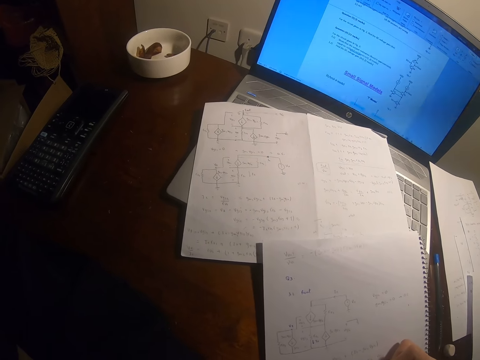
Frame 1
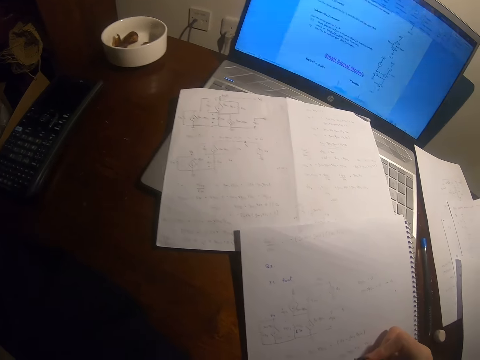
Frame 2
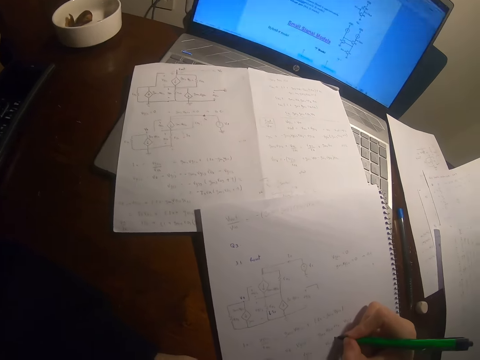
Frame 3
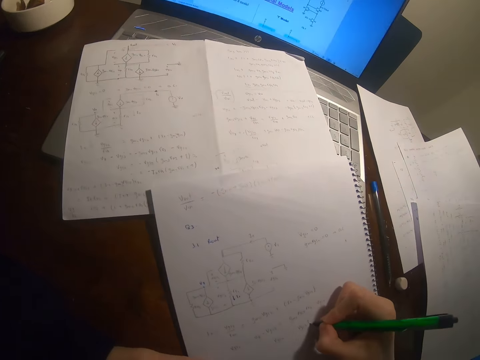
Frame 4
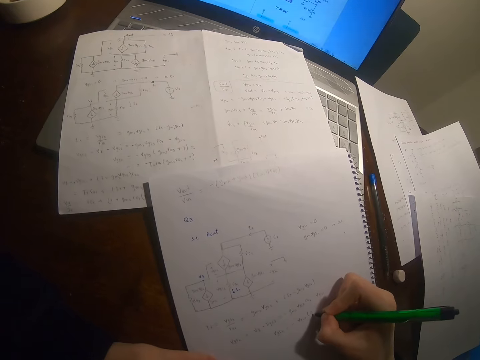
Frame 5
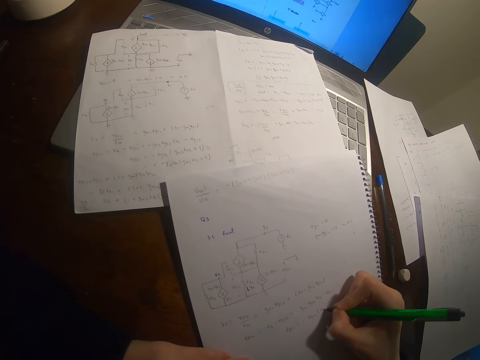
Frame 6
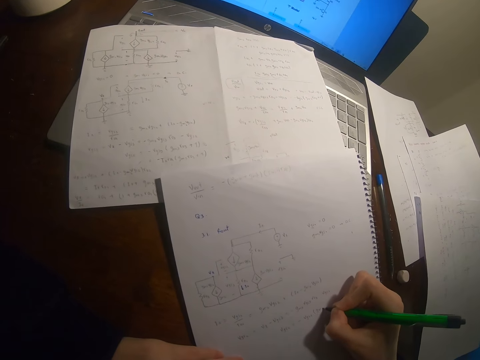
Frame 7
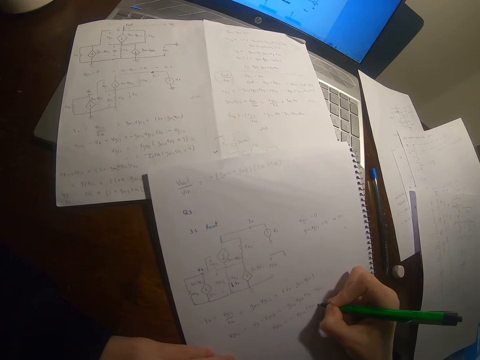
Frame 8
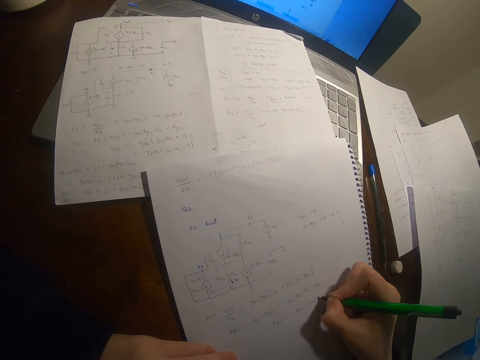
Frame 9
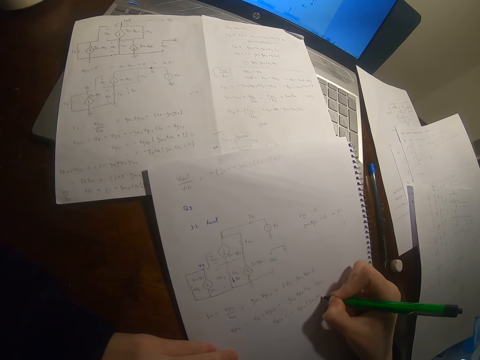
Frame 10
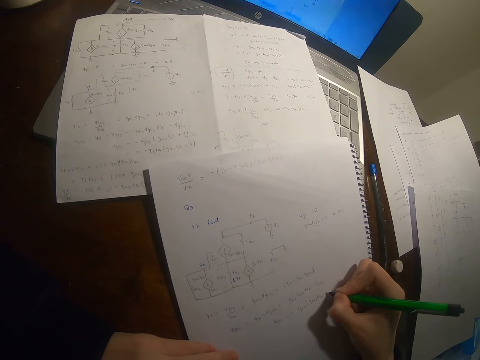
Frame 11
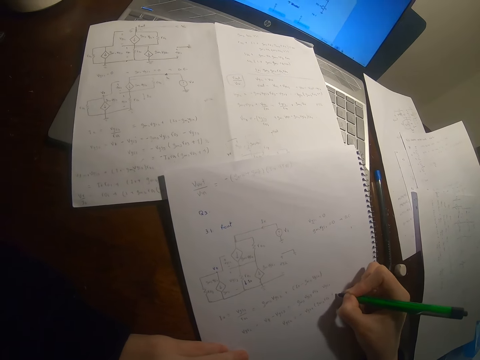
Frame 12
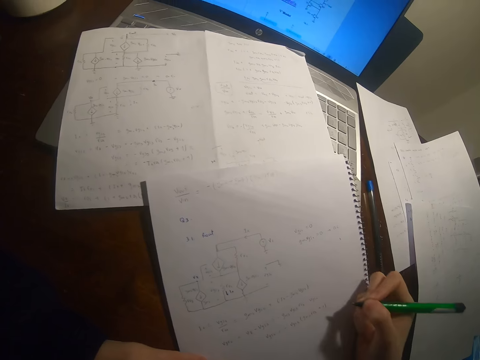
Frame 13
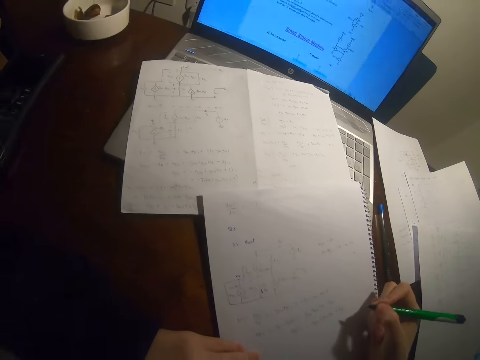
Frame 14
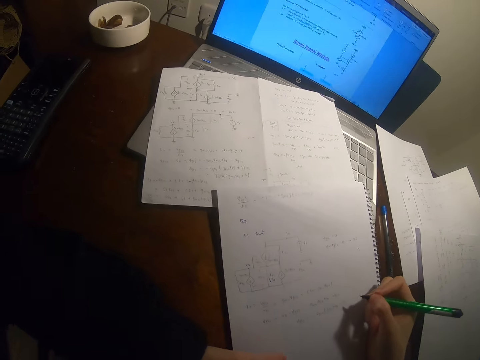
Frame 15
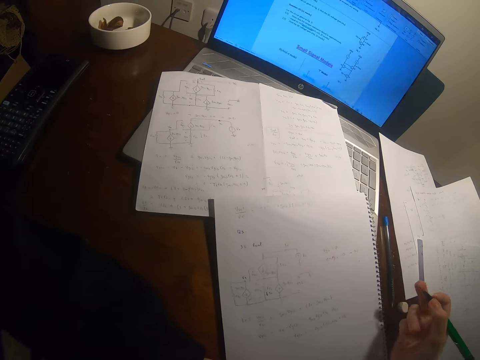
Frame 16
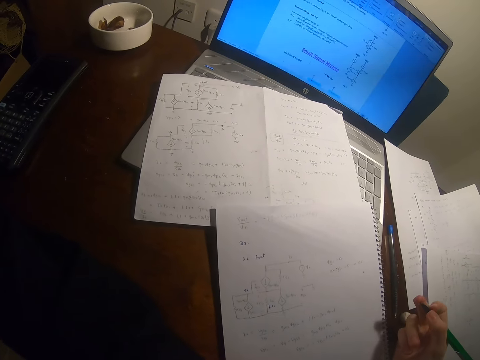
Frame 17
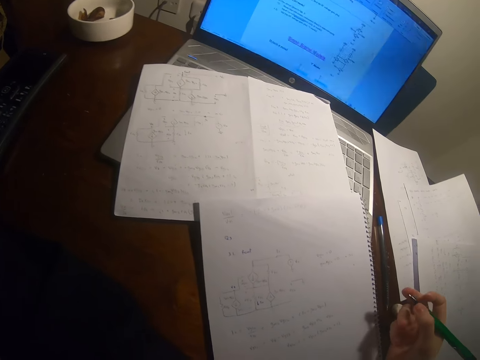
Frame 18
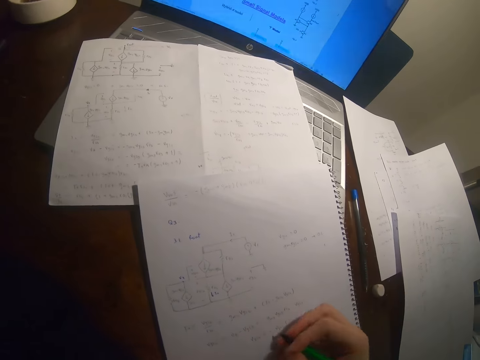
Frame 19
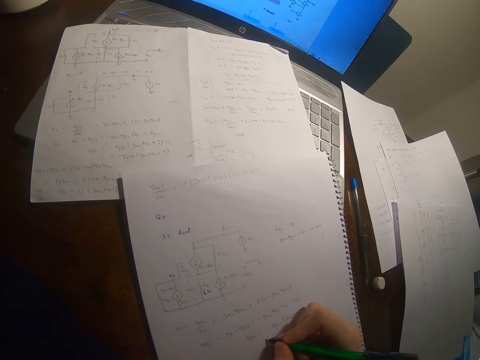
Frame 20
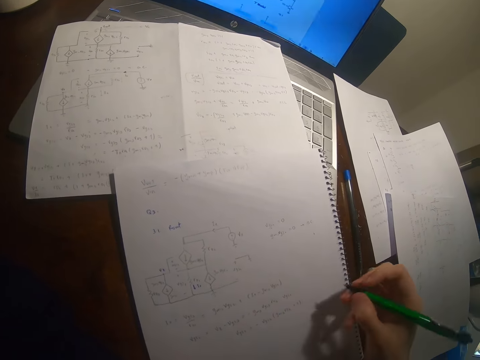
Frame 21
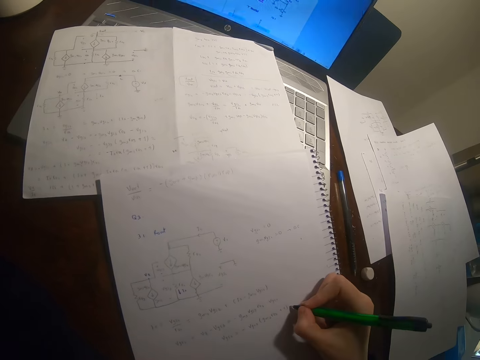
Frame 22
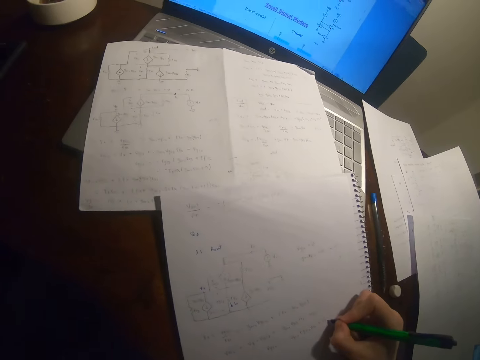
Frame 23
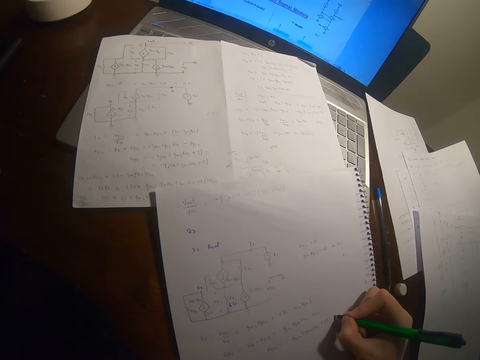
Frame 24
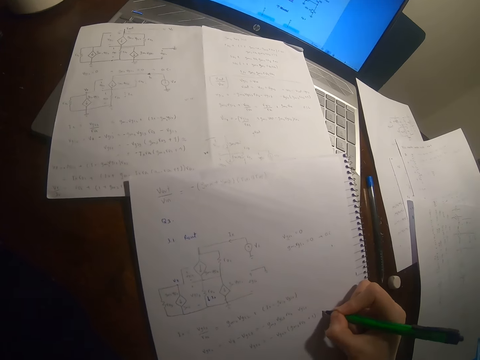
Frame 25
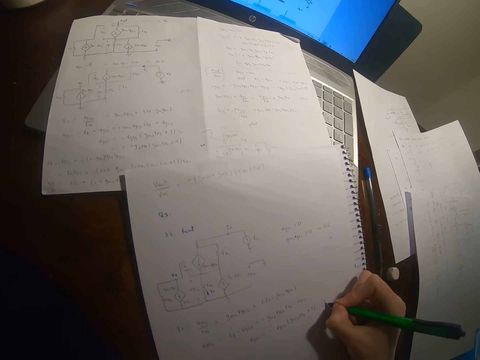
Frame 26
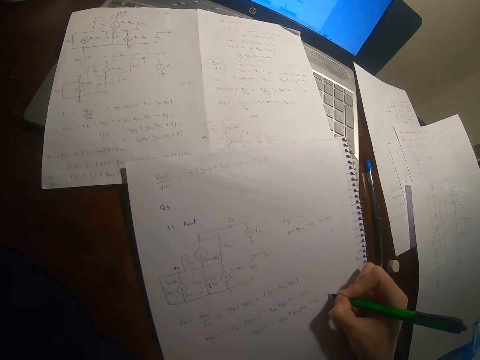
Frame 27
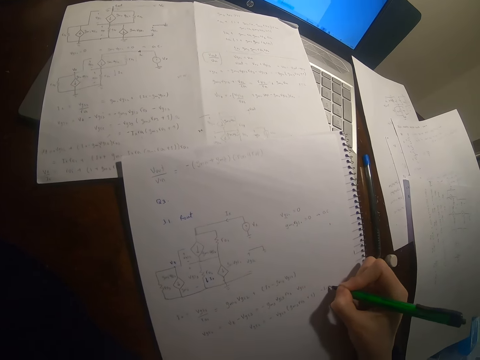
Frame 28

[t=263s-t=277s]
The camera wearer writes on the paper. They pause to write. They write.

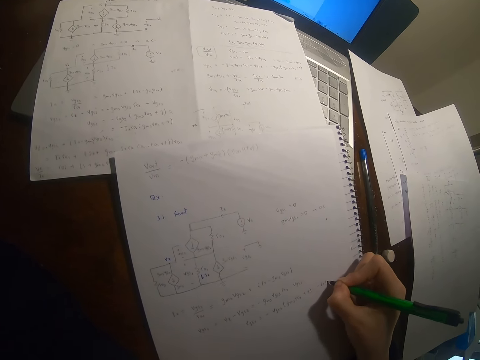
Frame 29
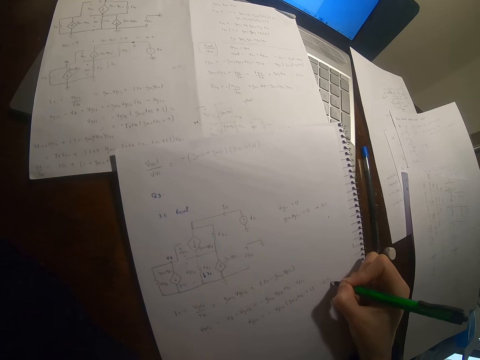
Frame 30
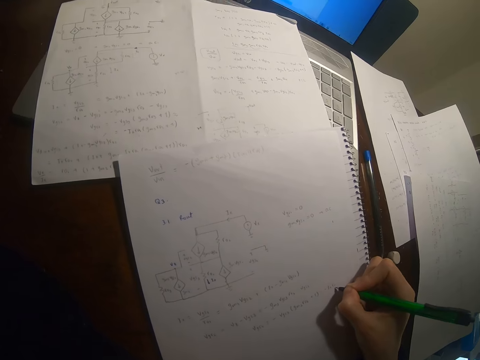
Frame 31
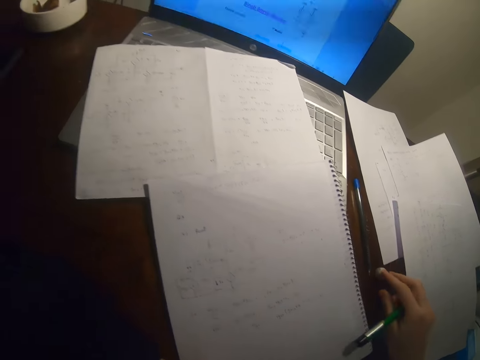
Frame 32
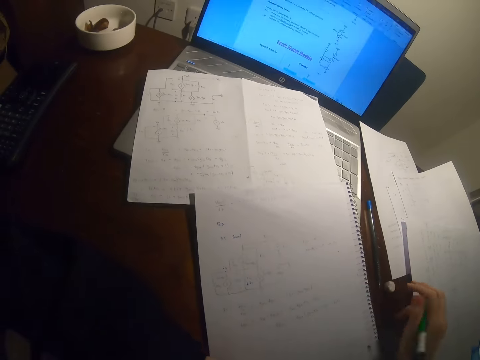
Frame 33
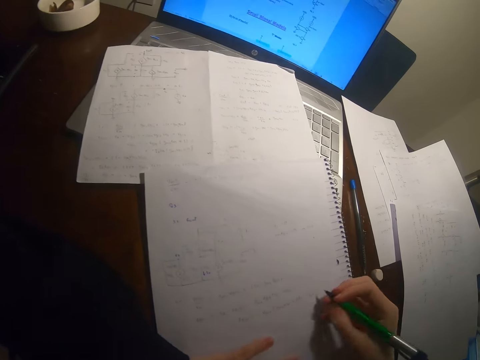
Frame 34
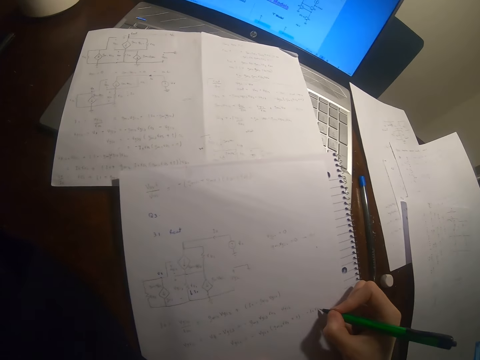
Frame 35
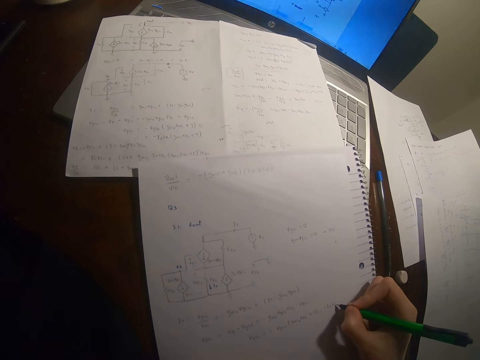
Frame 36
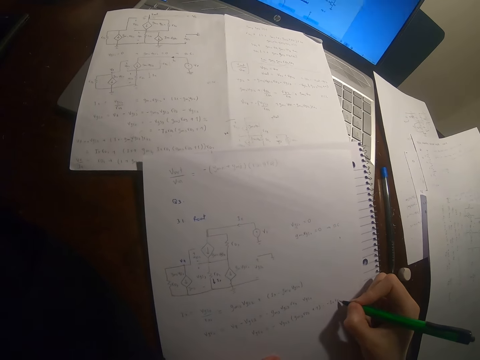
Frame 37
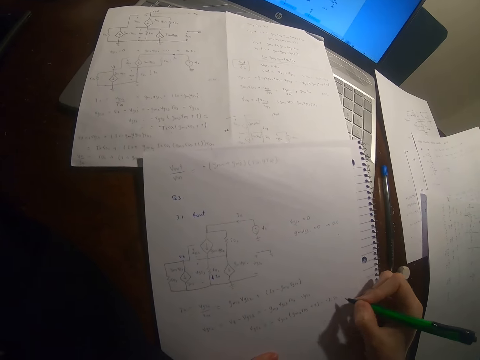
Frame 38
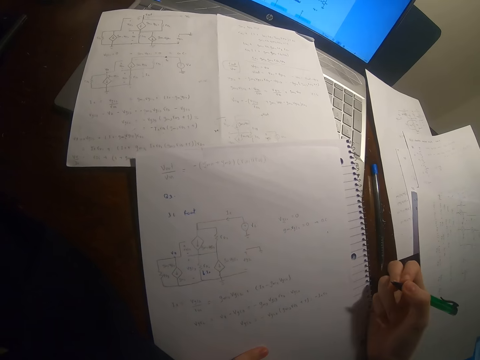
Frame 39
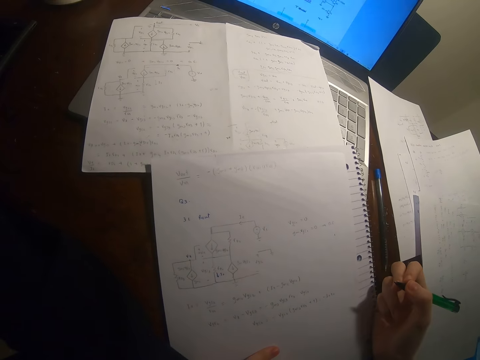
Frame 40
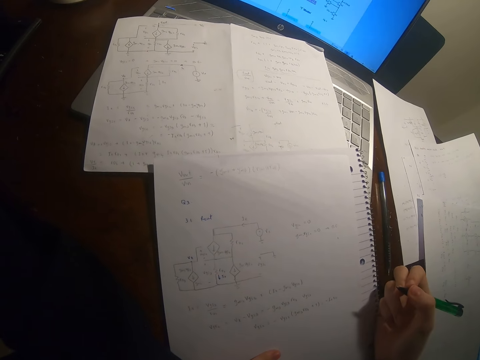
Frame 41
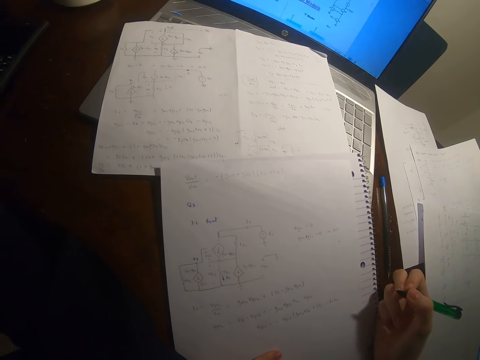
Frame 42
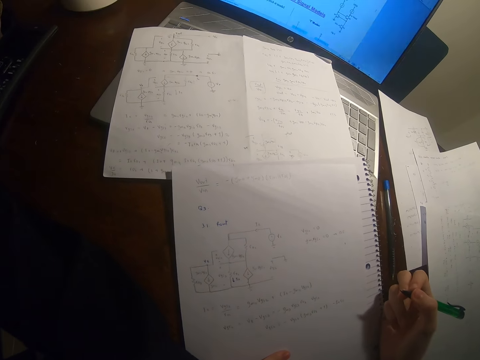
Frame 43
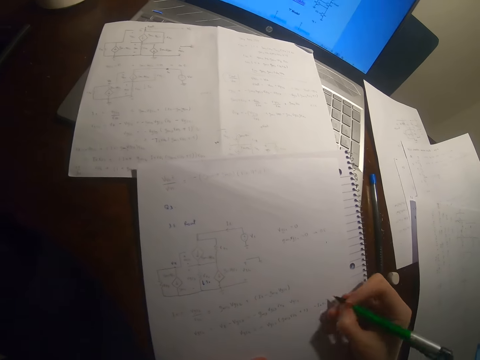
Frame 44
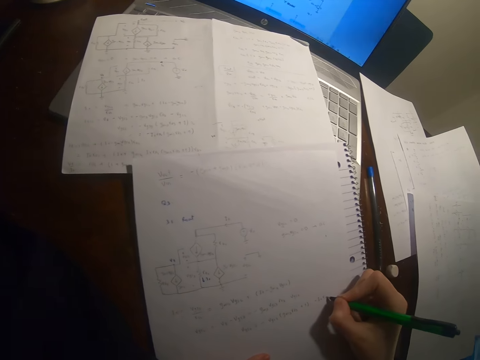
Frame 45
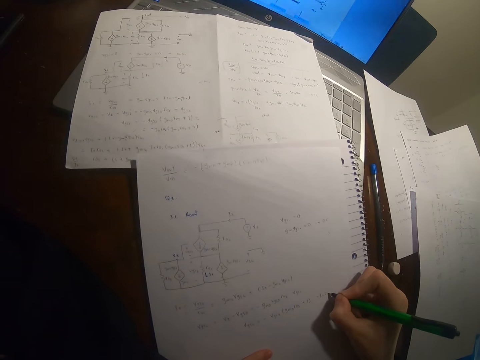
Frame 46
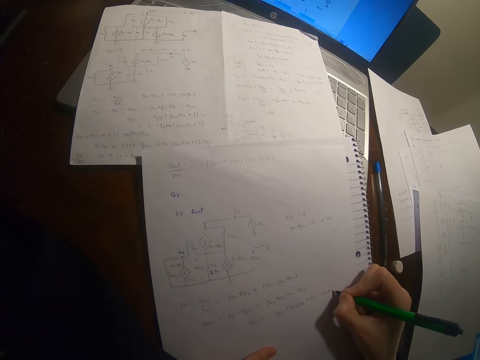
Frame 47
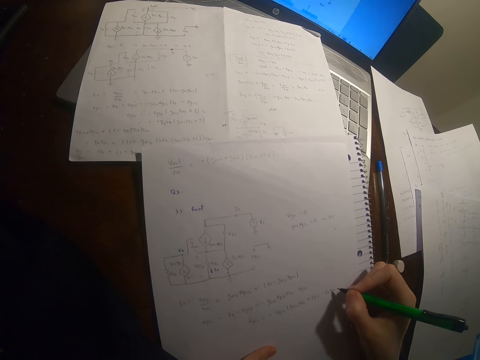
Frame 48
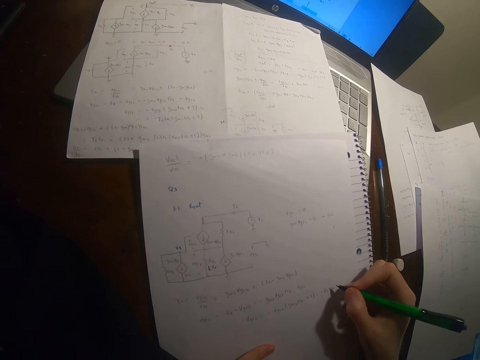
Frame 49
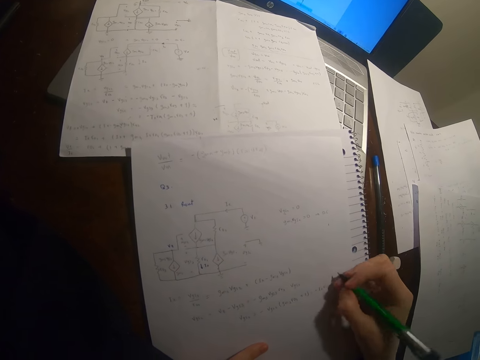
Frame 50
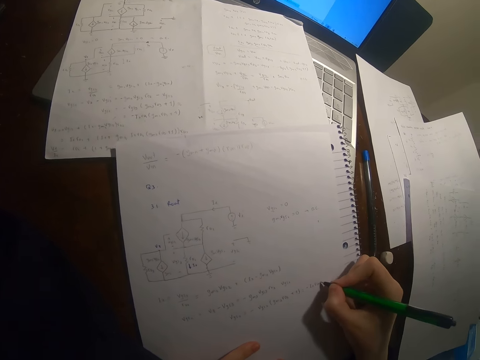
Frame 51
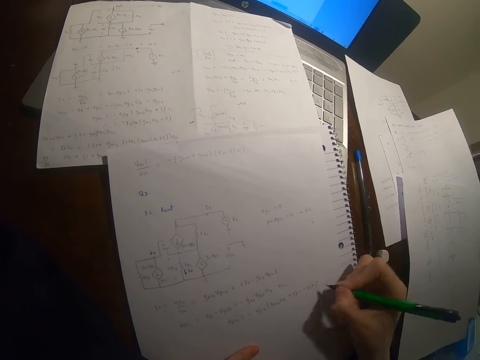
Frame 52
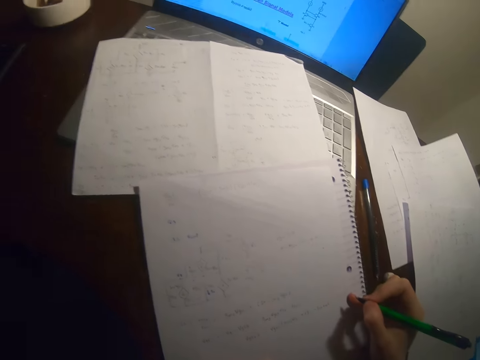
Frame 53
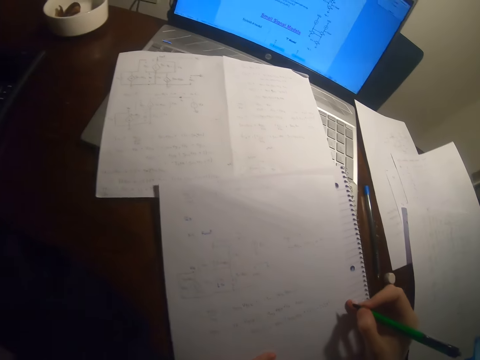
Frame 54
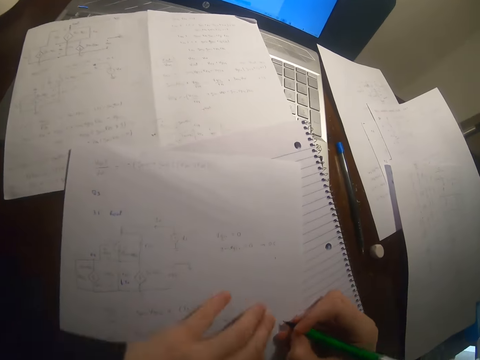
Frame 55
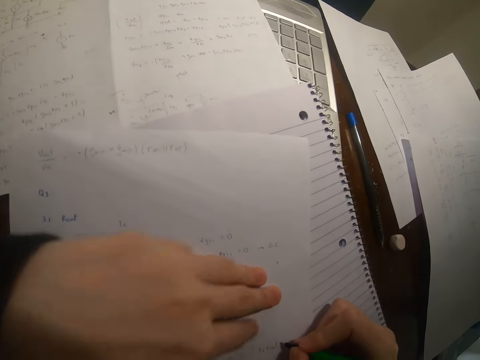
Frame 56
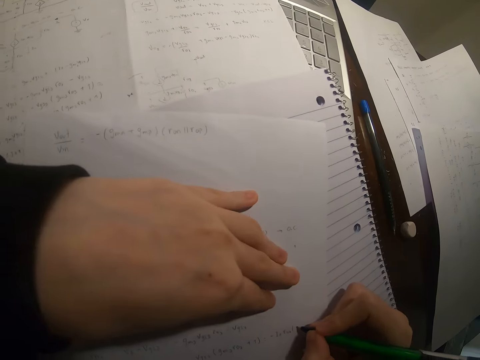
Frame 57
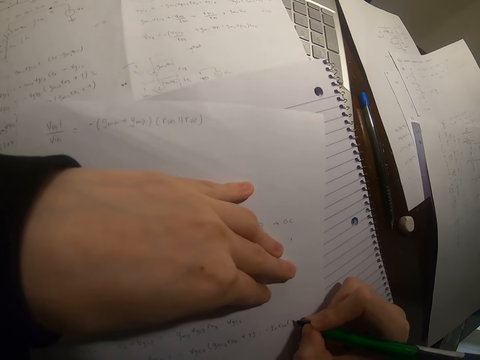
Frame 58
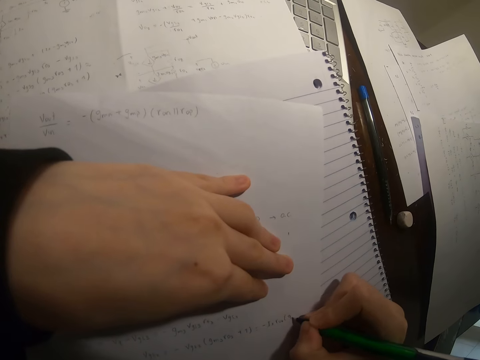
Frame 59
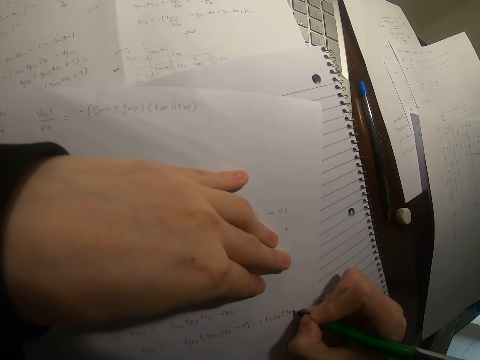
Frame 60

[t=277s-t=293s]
The camera wearer writes on the paper. He touches the rubber. He pauses to write. He writes on the paper with a pen. He pauses from writing. He writes on the paper with the pen. He pauses from writing. He moves his head closer to the paper. He touches the paper with his left hand. He writes on the paper.
